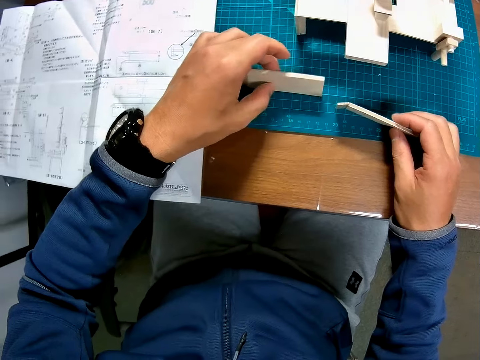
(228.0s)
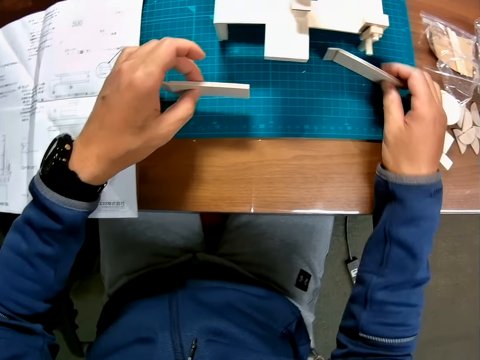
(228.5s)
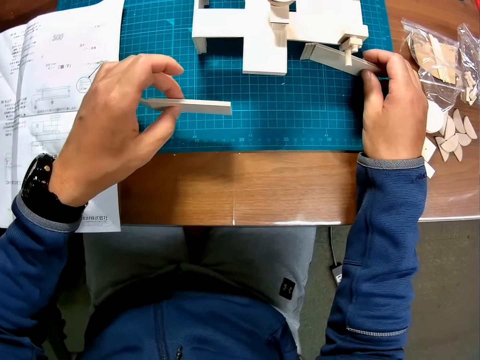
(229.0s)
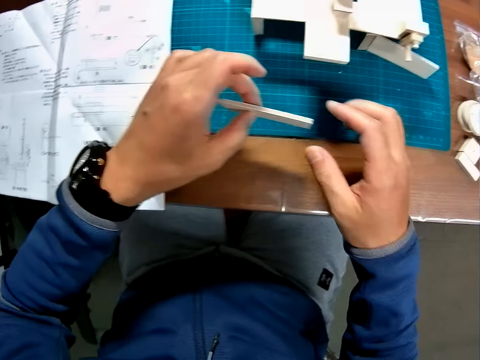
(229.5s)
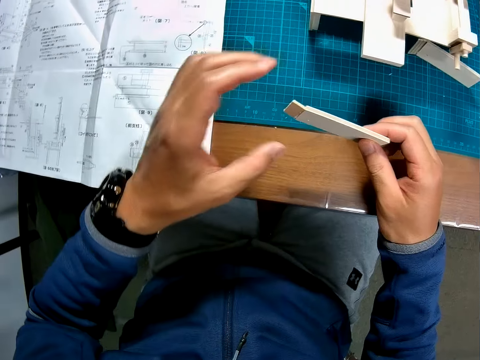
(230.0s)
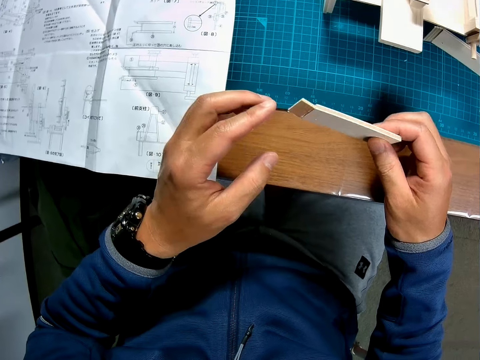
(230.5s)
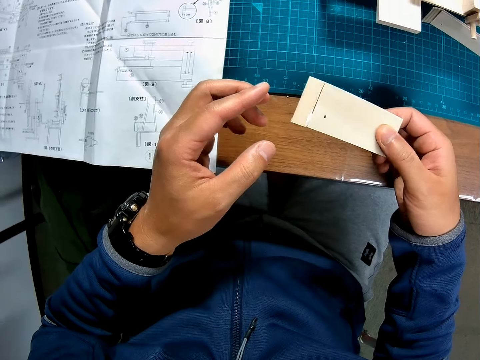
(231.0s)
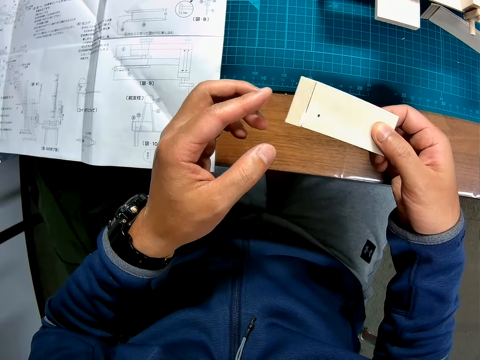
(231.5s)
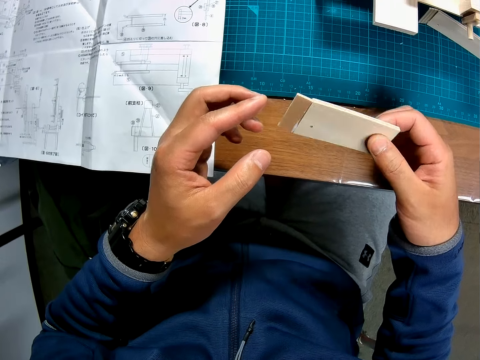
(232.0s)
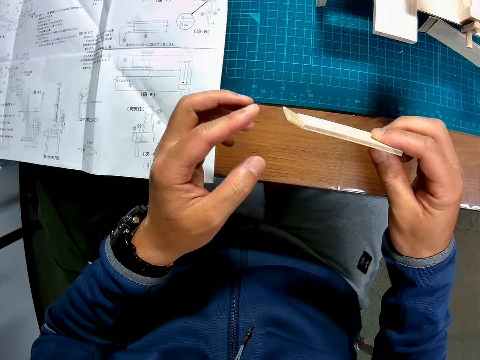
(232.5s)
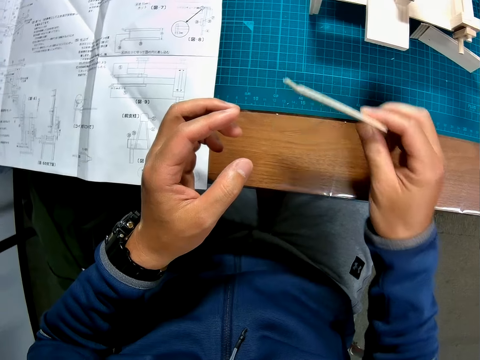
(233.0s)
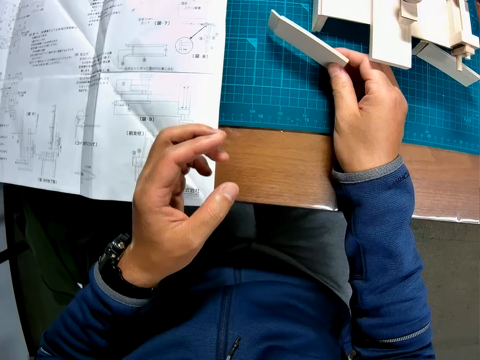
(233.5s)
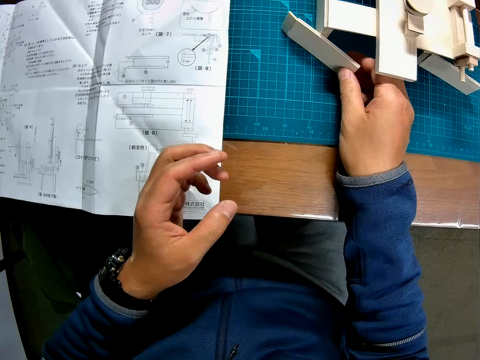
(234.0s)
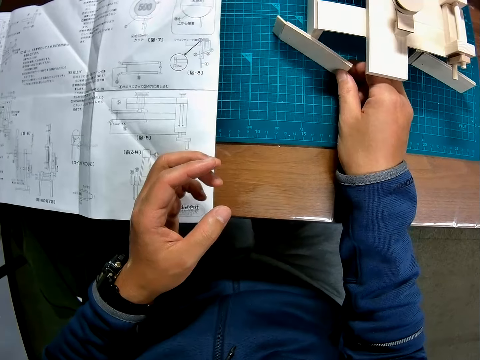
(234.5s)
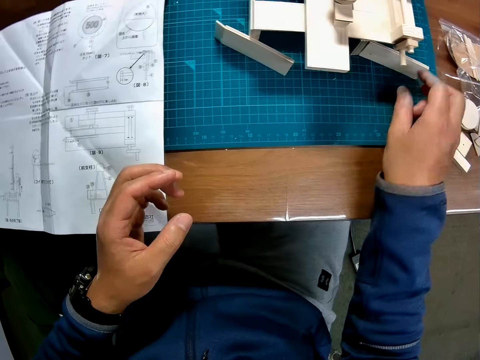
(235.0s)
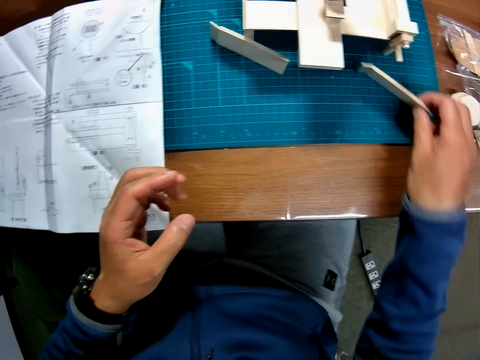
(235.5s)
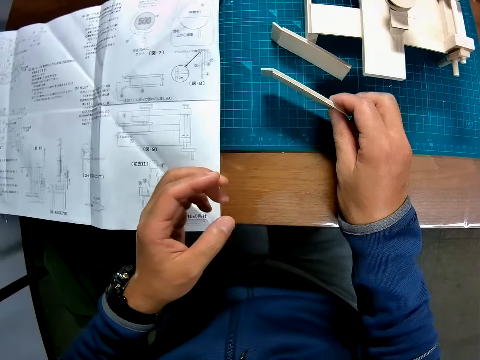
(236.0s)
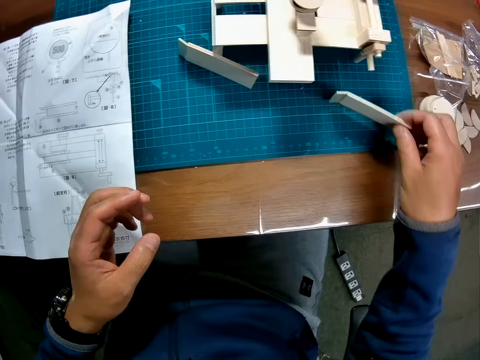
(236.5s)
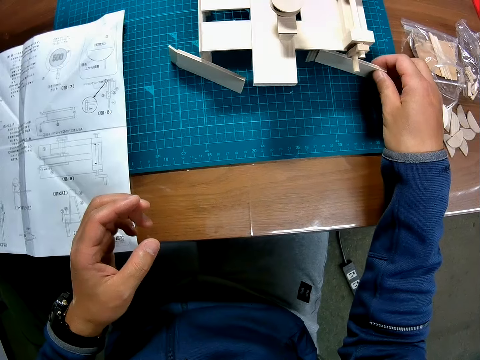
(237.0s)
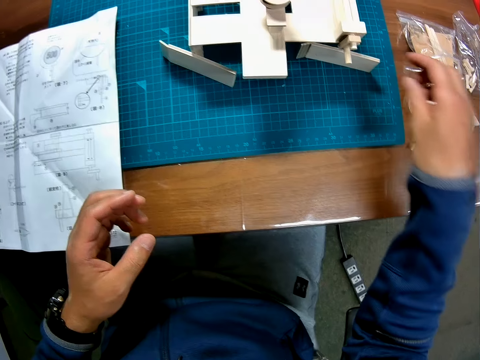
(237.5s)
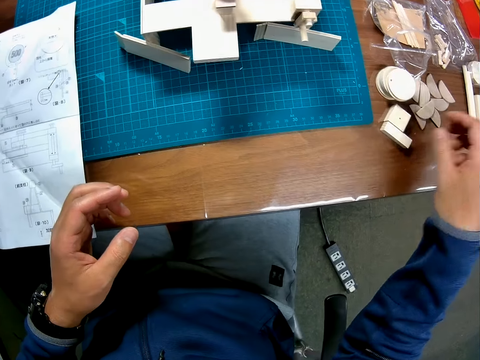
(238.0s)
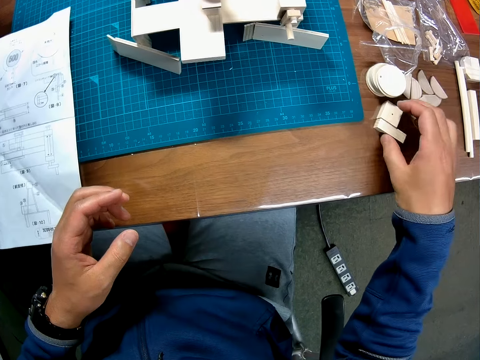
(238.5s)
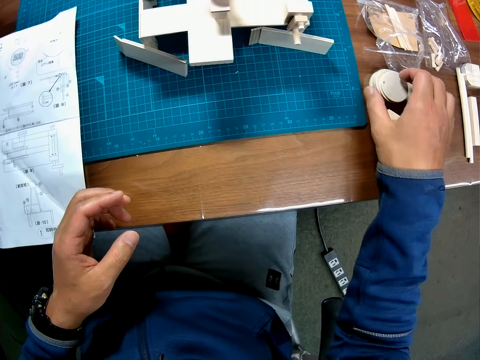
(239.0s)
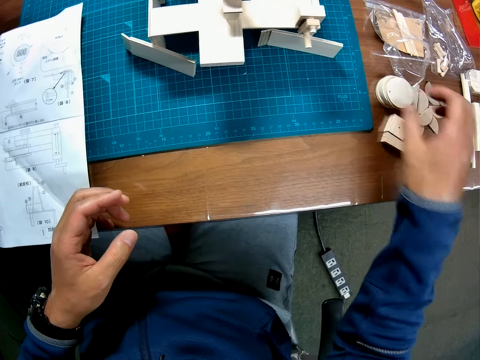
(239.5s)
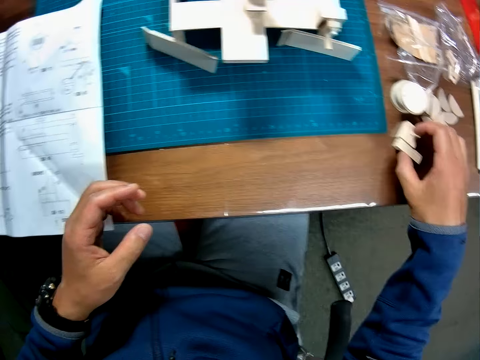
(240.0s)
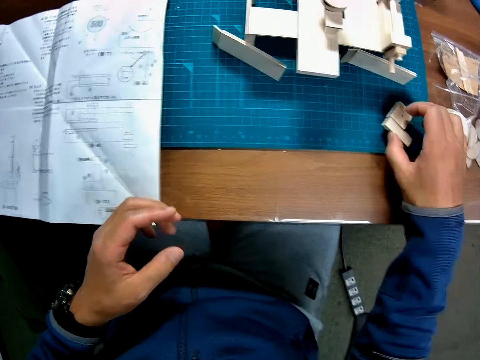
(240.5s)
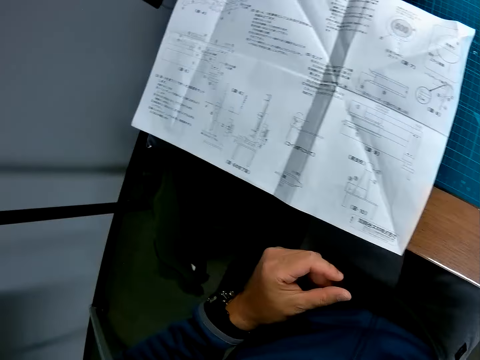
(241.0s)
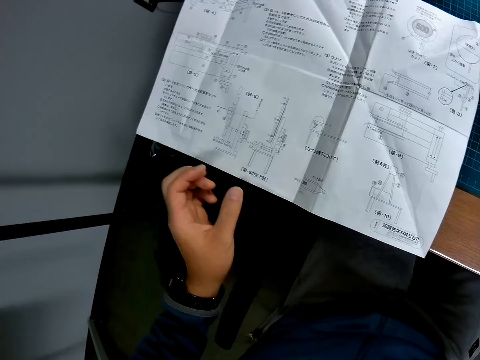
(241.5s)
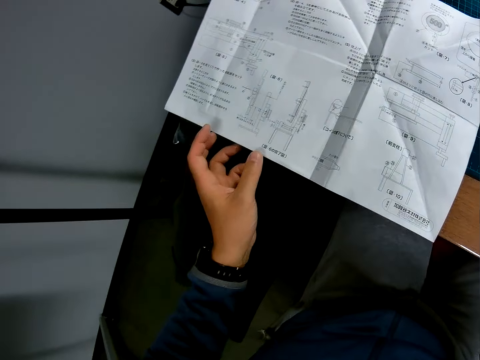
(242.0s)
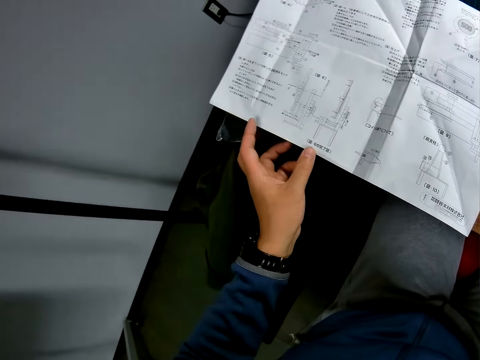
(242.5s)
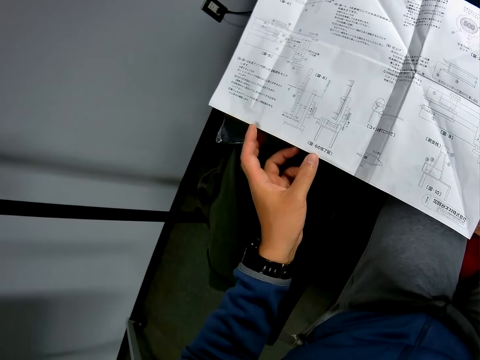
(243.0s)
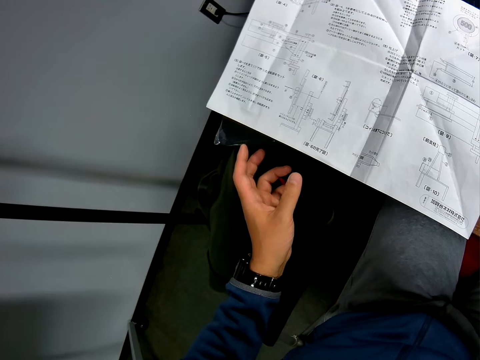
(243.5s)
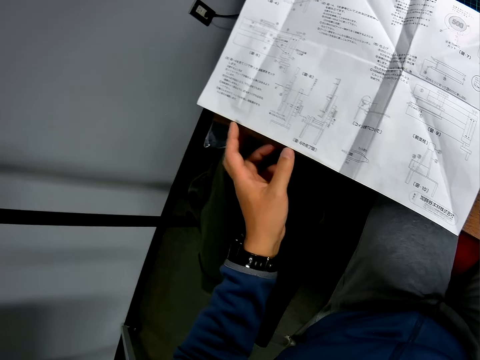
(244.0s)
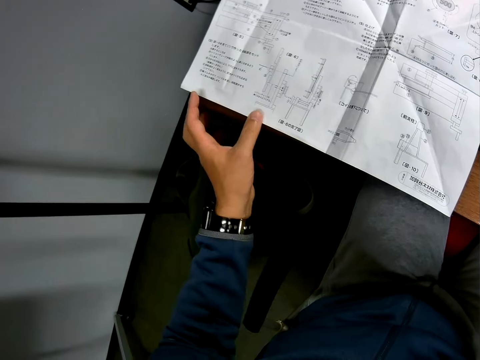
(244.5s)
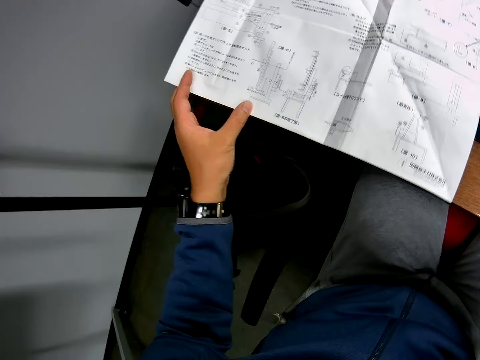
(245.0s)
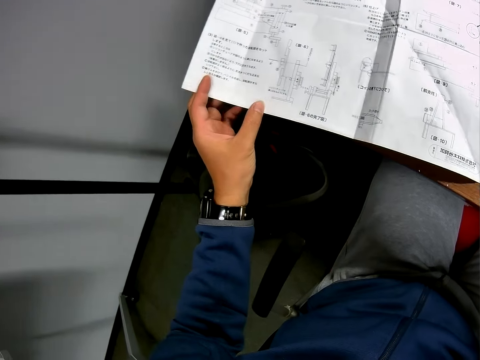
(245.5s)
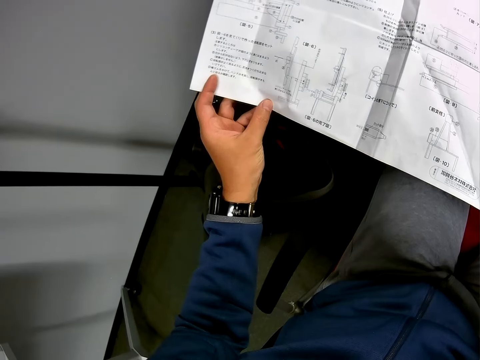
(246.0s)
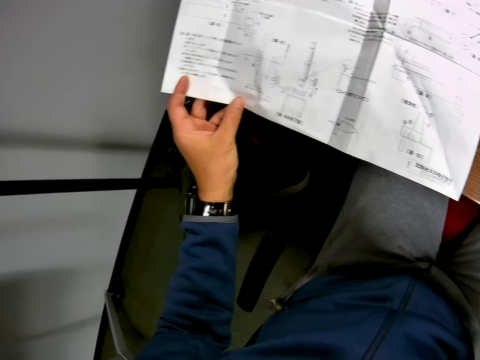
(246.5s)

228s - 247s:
The camera wearer places a piece of wood on the table. They hold the wood in hand. They place the wood on the table. They take another piece from the table. They place the wood on the table. They take a piece of wood from the table. They look around on the table. They hold a paper in hand. They look at the paper in hand.

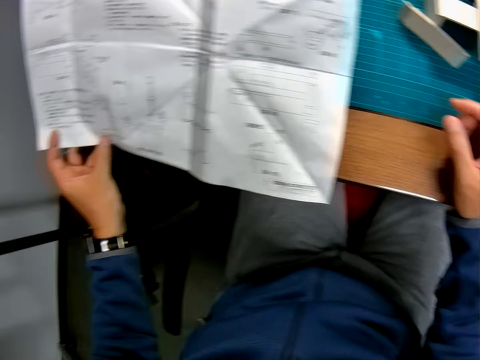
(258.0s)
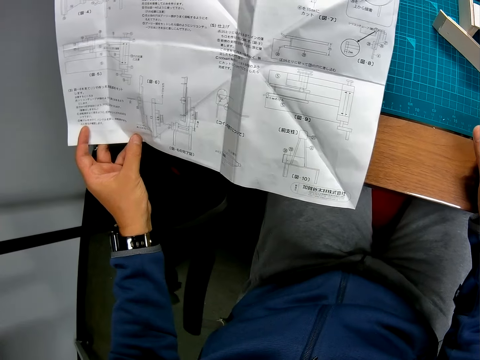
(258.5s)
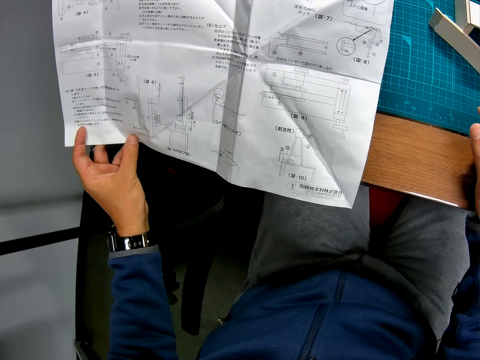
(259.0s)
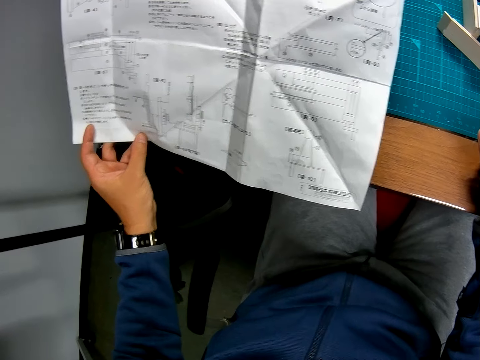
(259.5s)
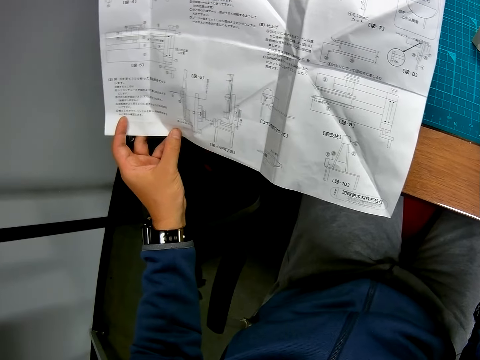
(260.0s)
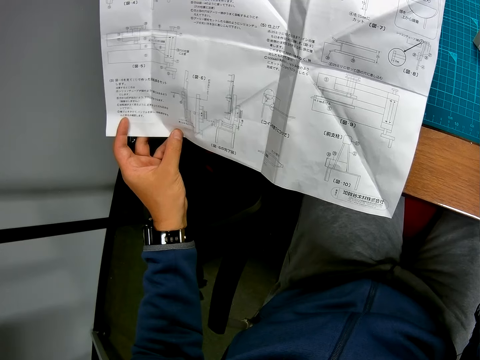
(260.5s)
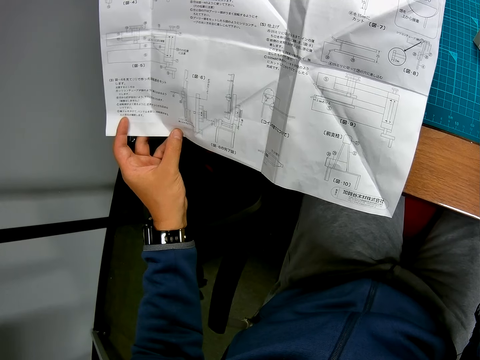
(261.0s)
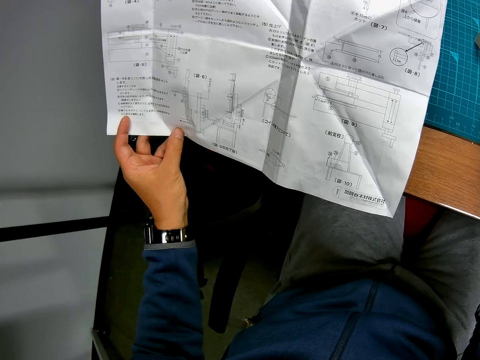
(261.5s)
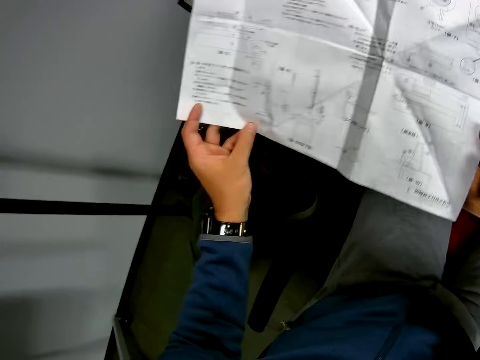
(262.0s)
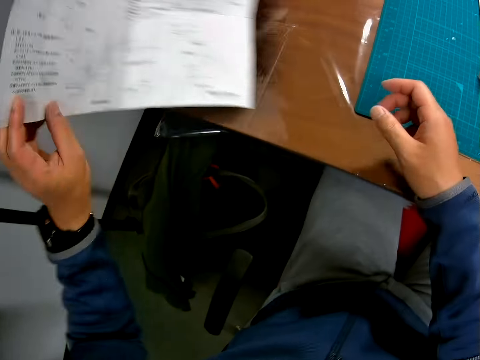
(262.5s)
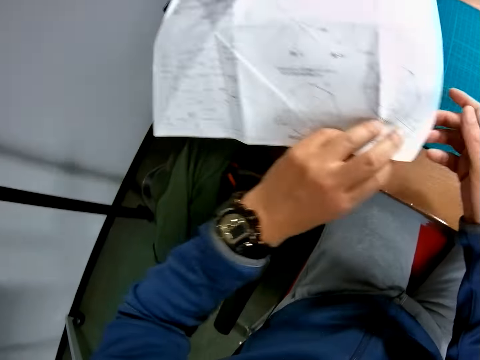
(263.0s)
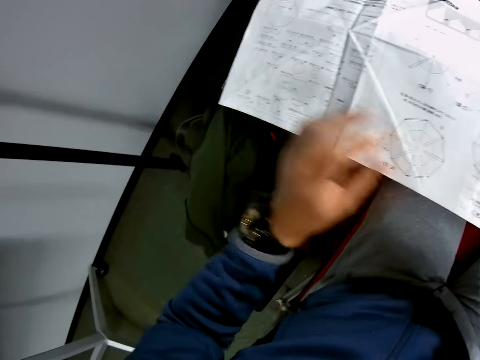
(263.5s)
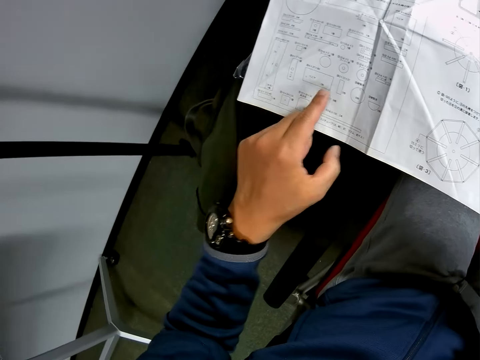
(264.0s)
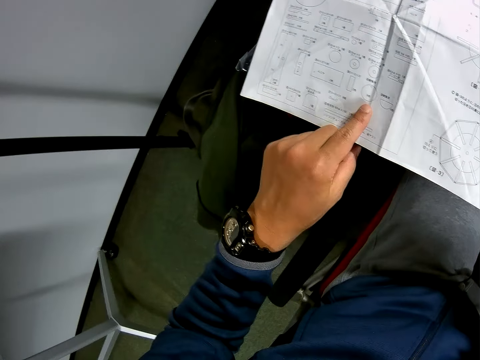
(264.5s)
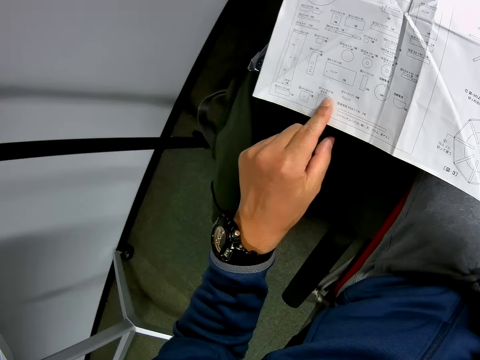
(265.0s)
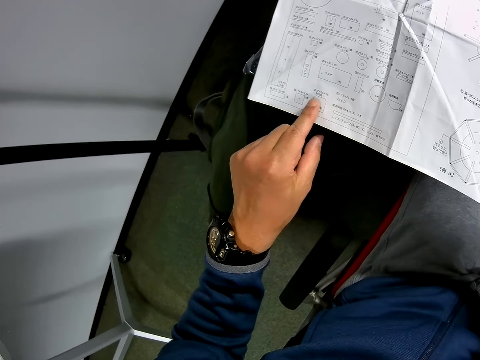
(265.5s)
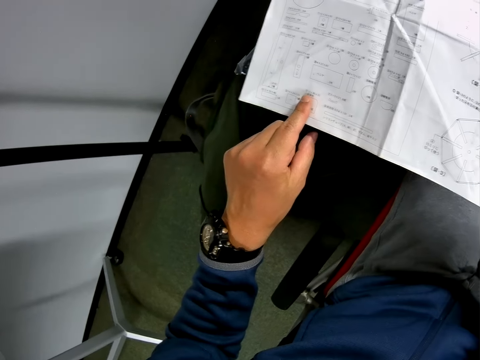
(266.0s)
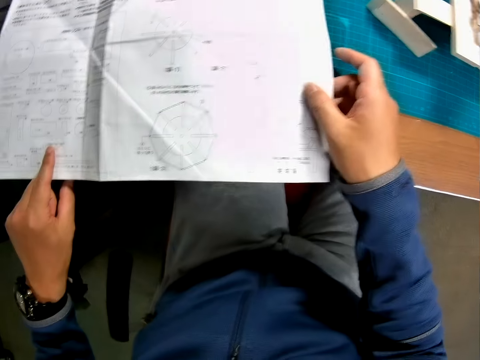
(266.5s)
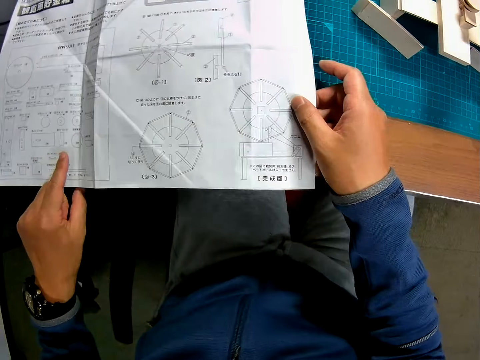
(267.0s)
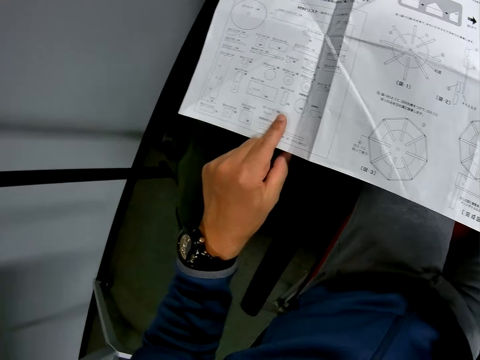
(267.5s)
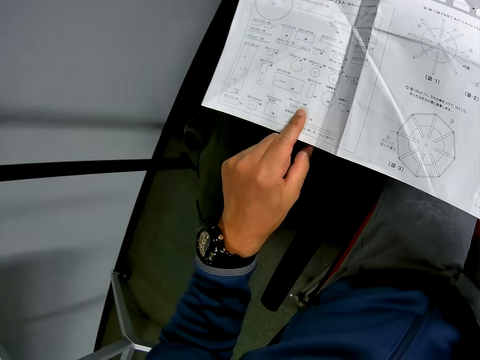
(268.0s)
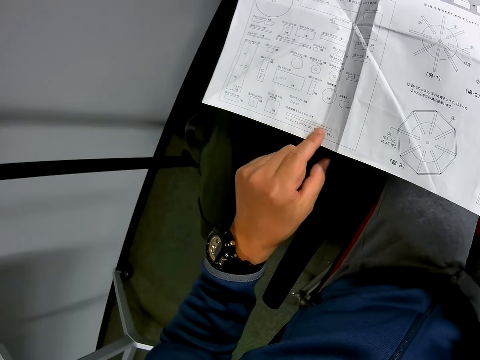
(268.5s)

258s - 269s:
The camera wearer turns the paper over. They look at the paper. They point at the paper.
